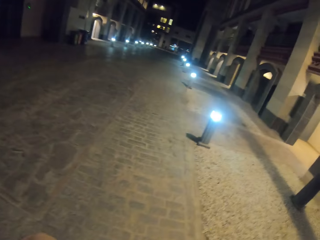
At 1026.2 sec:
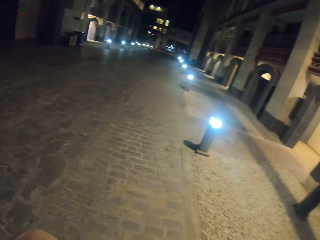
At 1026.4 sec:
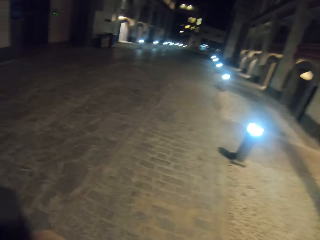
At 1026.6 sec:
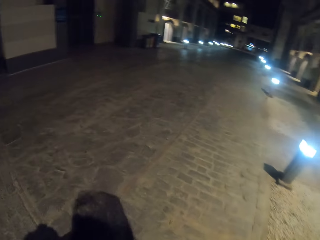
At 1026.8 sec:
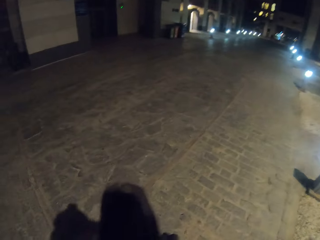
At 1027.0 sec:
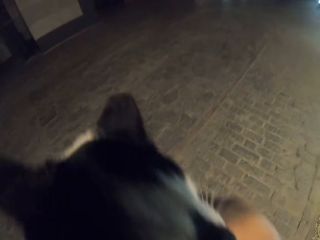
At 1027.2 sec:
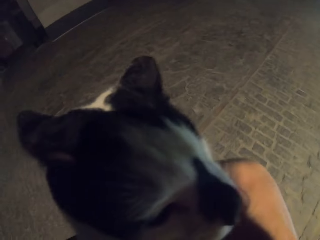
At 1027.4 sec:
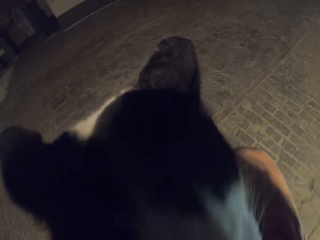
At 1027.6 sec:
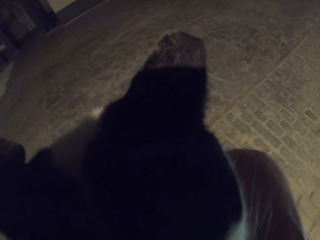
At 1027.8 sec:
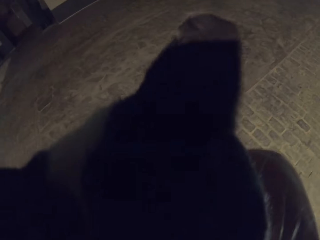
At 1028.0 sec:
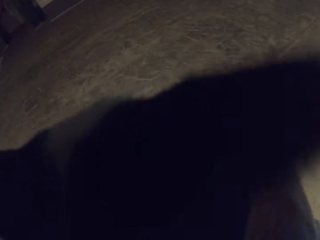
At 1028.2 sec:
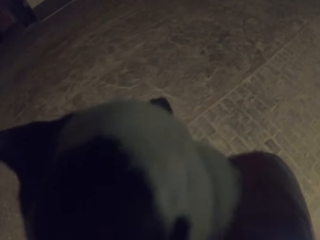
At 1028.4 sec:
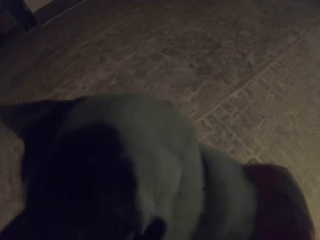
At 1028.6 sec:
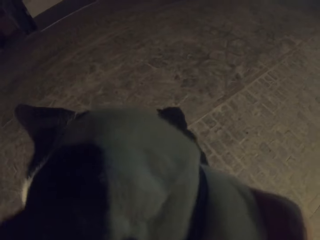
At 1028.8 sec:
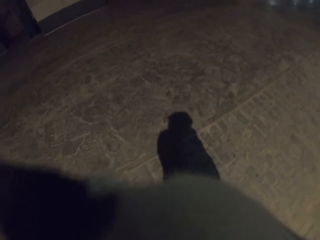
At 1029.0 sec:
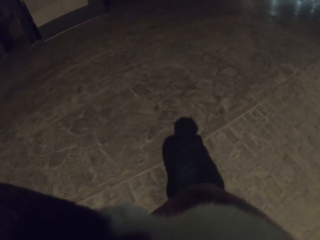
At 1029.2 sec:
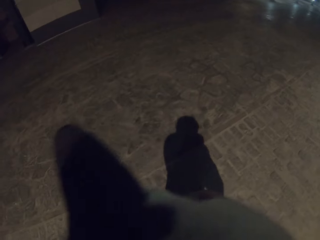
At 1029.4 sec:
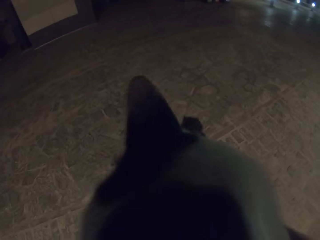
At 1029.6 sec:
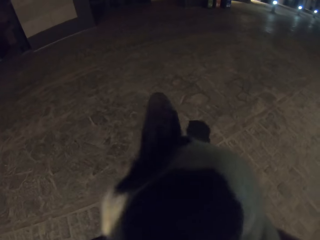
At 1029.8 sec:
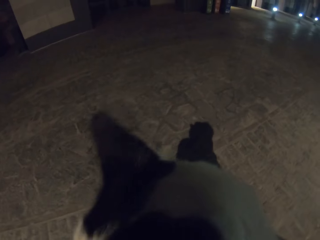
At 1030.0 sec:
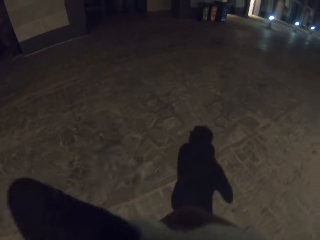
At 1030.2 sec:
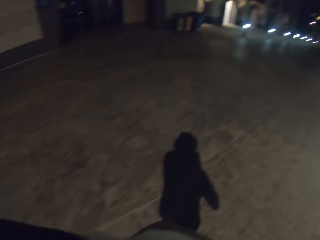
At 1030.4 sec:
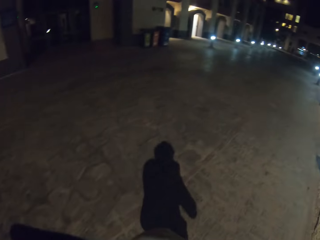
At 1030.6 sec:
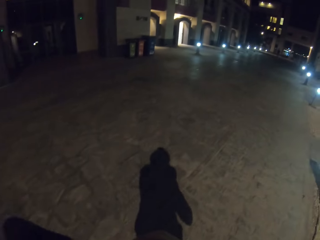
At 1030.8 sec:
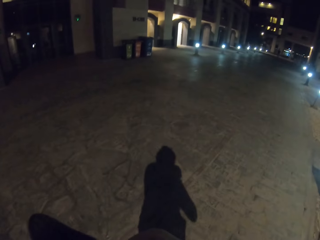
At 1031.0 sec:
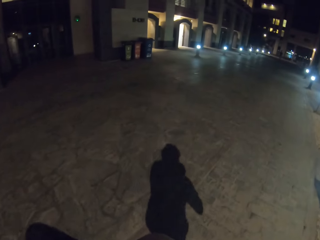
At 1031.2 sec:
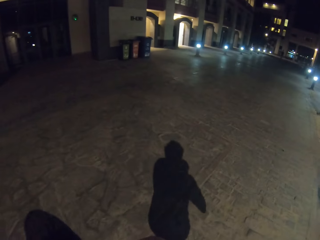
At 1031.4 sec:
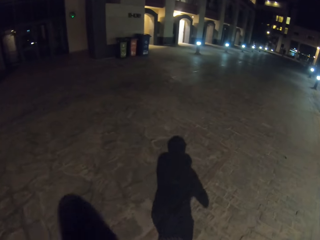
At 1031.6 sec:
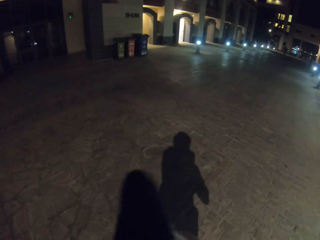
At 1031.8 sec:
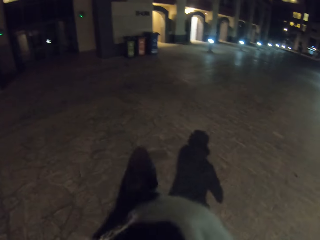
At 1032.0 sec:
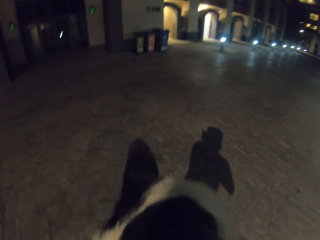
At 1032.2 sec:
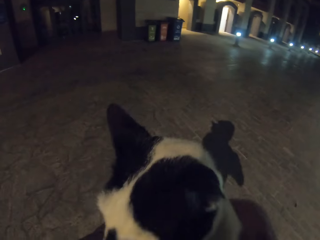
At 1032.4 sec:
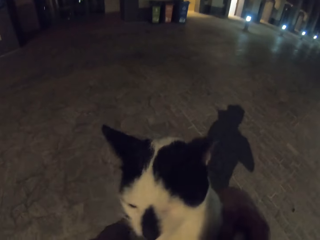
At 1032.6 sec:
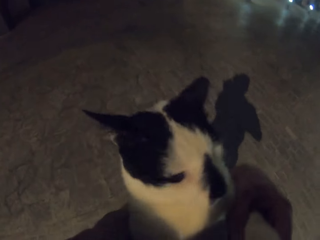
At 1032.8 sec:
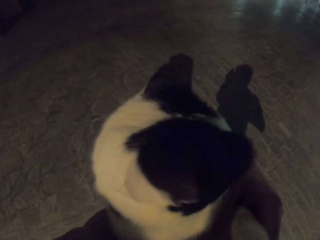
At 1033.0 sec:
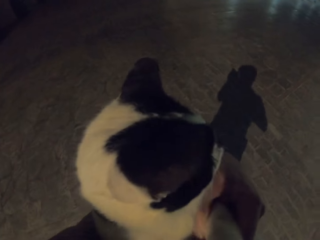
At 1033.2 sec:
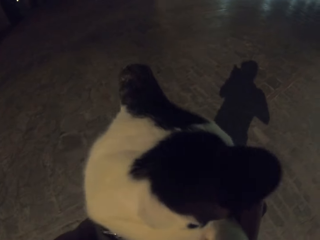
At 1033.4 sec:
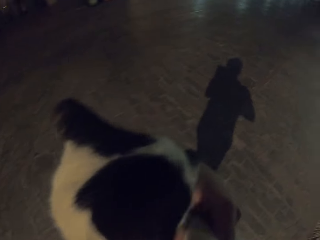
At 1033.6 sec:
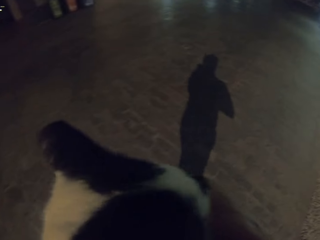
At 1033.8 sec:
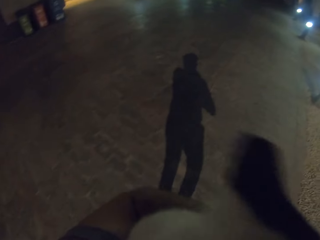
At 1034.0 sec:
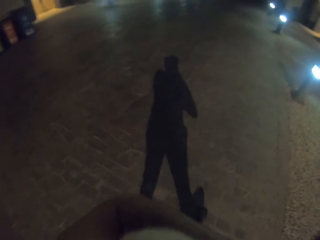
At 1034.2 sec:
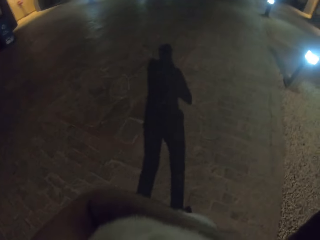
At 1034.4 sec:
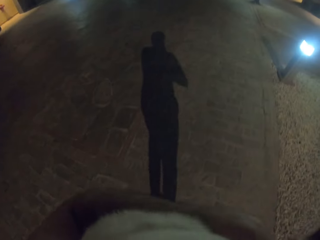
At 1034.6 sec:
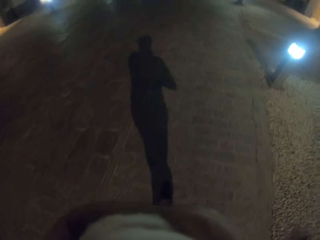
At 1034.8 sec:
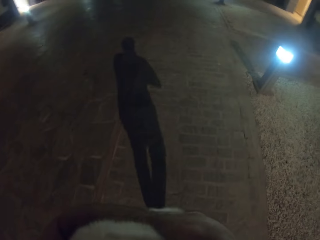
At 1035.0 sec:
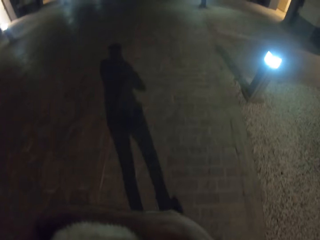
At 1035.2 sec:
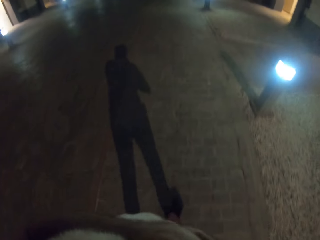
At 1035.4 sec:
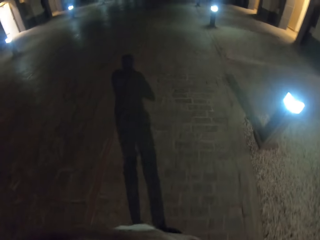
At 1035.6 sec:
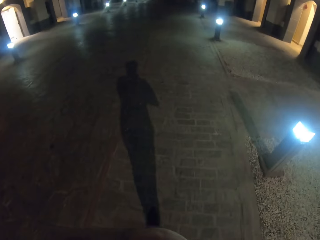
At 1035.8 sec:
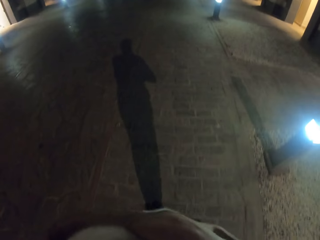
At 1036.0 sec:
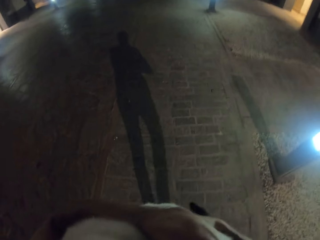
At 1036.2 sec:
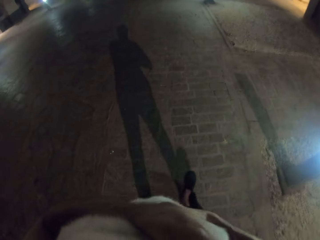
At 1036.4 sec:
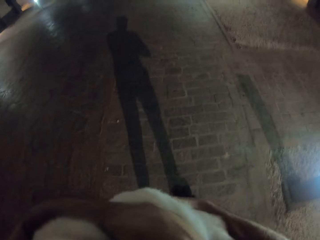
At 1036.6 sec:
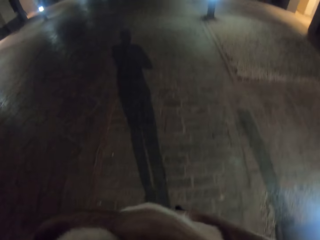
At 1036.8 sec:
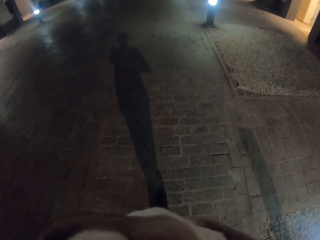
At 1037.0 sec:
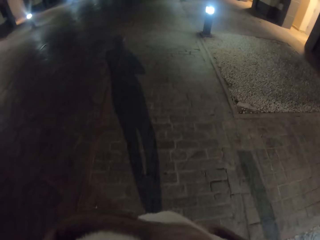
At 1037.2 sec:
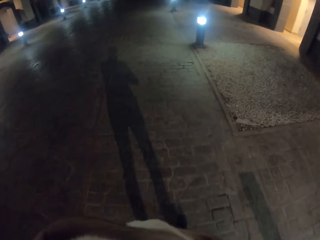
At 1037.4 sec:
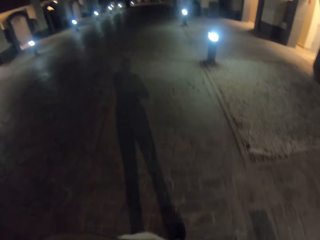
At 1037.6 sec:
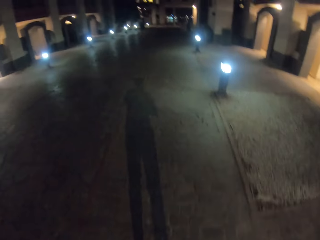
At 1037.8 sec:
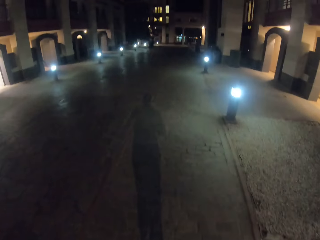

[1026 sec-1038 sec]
The camera wearer holds a cat.

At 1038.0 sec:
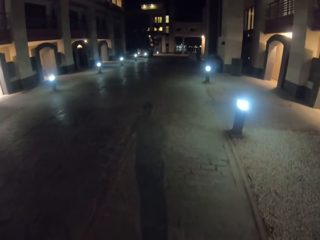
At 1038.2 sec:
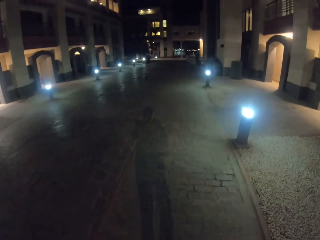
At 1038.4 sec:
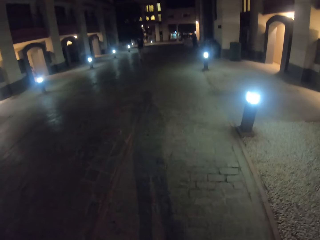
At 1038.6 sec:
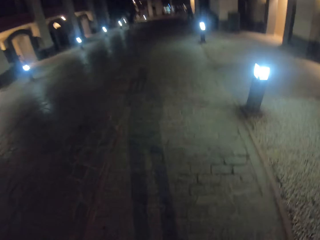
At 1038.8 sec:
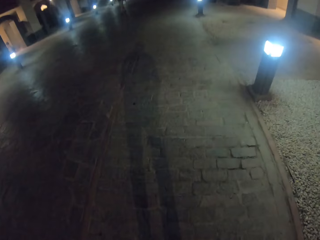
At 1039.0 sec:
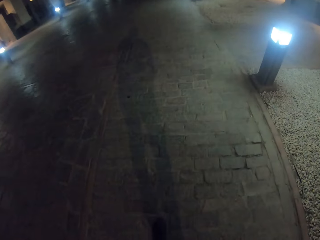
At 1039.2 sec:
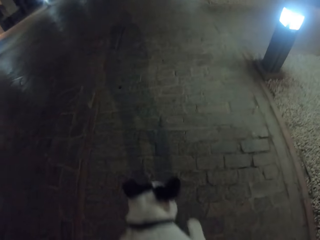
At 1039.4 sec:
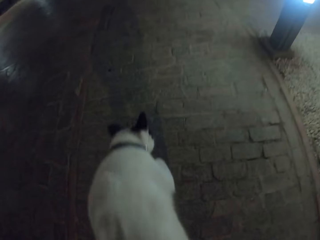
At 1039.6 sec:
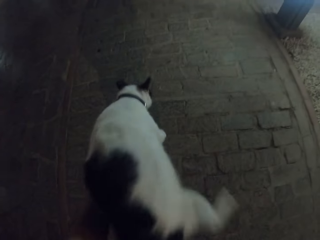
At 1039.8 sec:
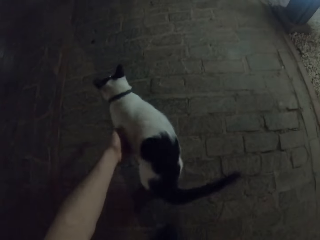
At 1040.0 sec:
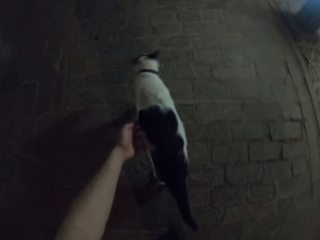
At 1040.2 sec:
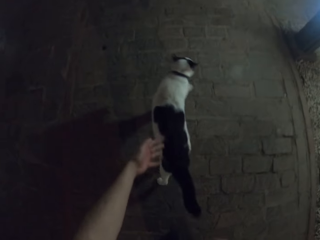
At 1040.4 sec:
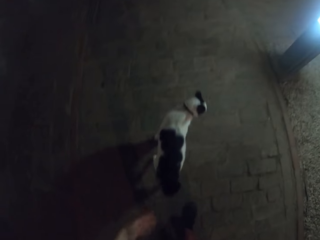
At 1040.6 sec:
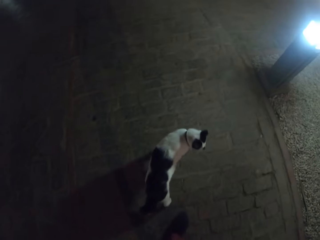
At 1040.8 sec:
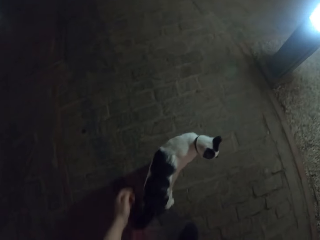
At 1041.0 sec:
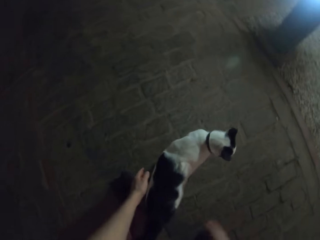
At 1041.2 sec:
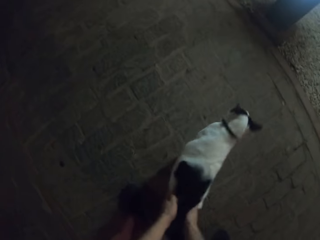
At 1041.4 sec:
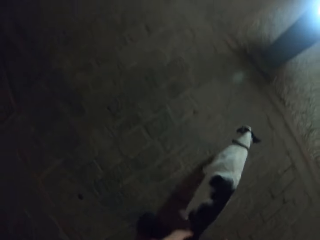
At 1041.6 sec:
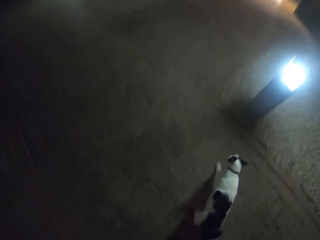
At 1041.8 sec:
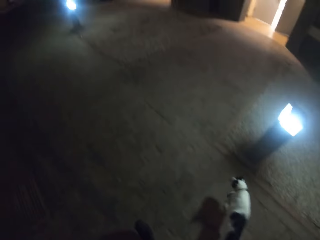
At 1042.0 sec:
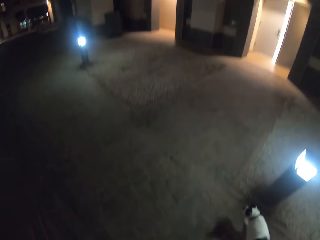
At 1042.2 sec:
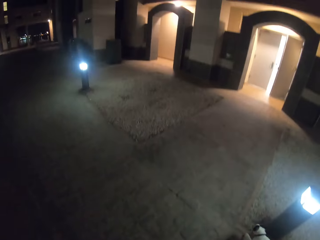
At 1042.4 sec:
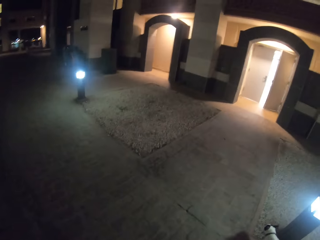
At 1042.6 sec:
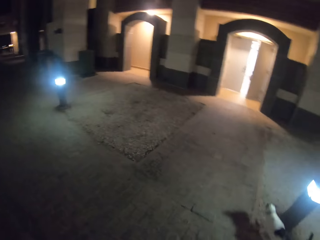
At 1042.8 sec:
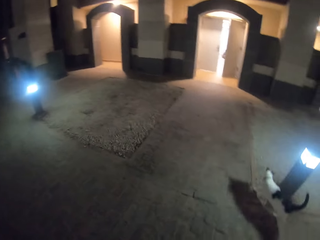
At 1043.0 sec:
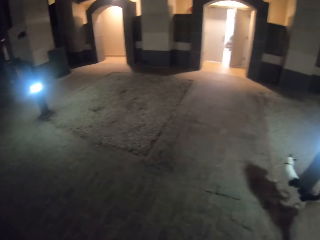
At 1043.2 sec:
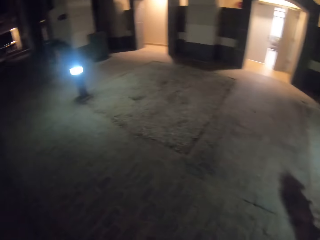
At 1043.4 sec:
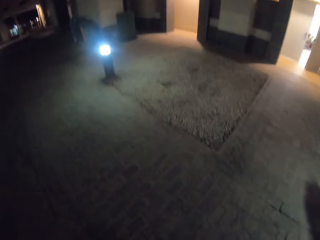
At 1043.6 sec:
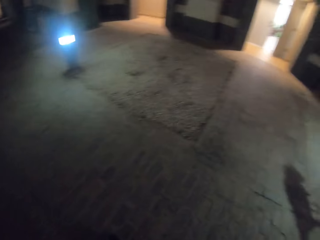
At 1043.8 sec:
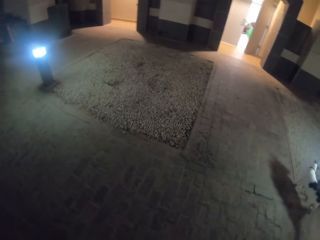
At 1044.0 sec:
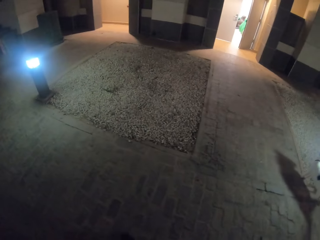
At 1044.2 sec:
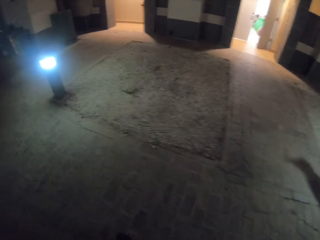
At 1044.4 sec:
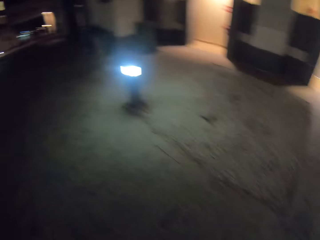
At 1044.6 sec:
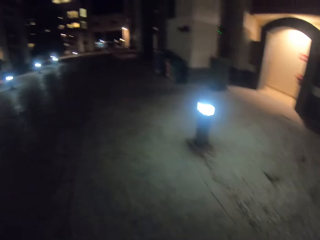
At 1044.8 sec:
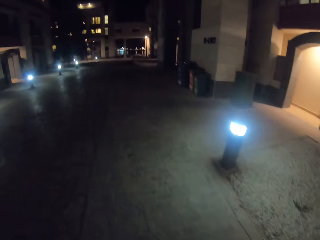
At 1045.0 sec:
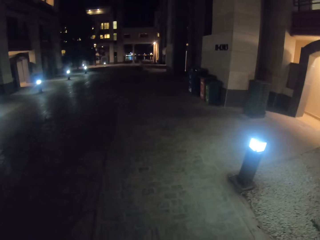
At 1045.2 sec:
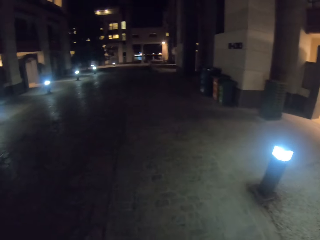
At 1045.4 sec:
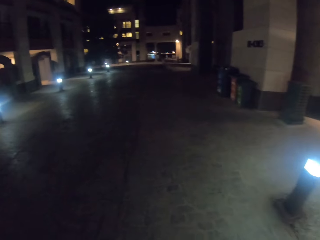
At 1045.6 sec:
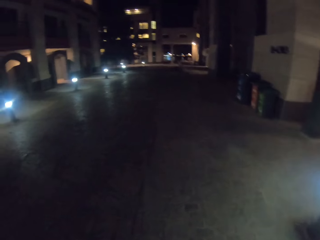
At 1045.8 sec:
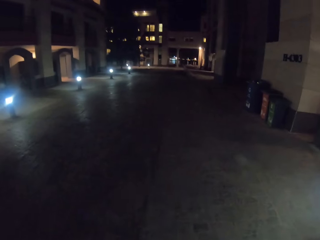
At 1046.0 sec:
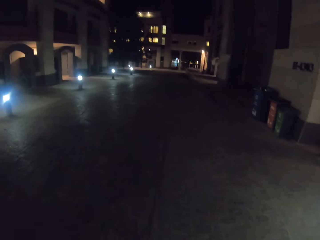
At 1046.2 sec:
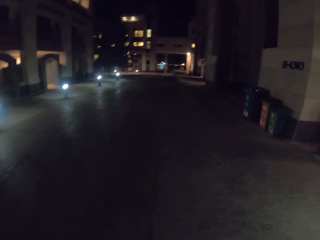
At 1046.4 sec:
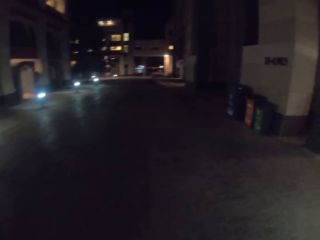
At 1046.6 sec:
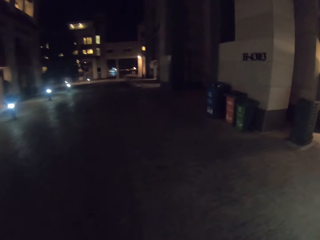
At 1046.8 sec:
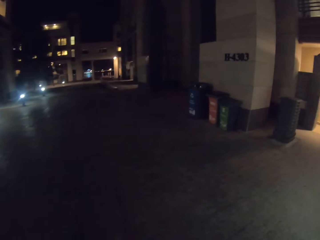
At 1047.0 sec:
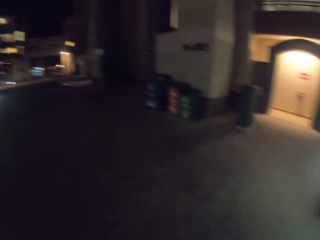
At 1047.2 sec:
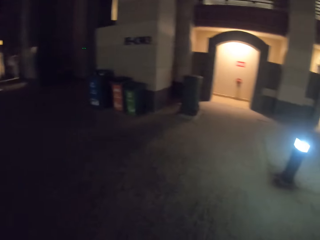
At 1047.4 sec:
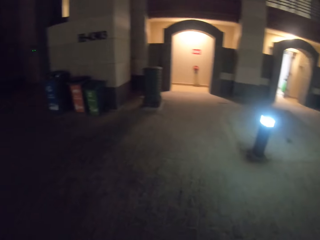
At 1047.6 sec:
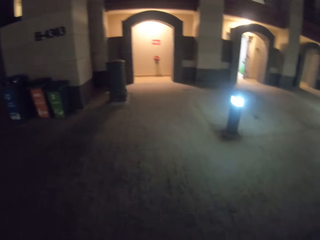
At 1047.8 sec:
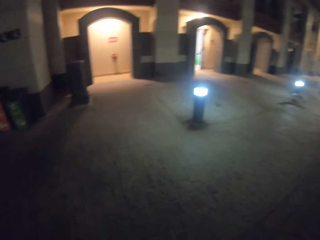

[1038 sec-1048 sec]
The camera wearer walks around. They put down a cat. They hold the cat. They turn around. They walk around. They turn around.
